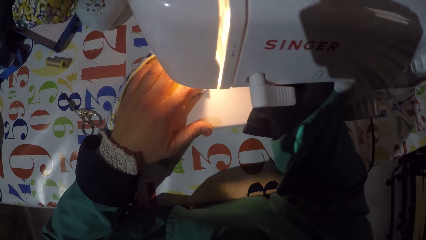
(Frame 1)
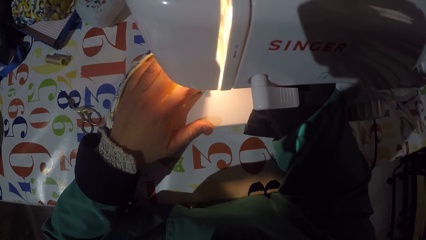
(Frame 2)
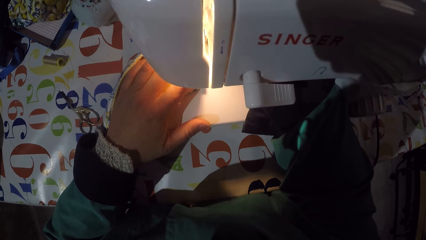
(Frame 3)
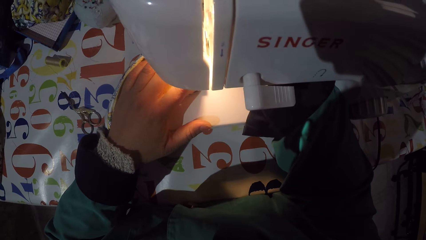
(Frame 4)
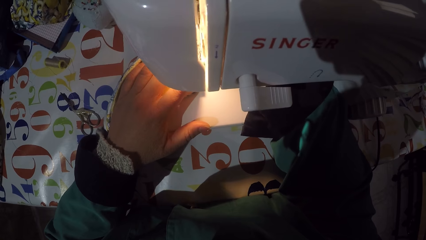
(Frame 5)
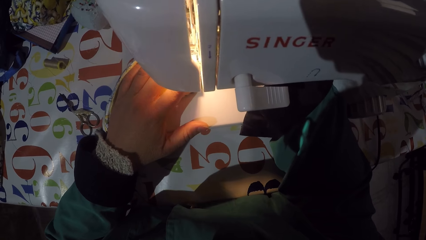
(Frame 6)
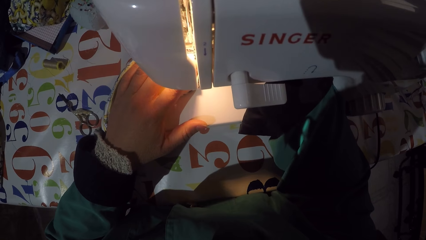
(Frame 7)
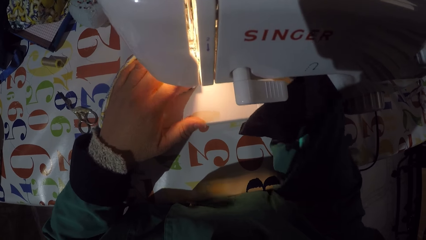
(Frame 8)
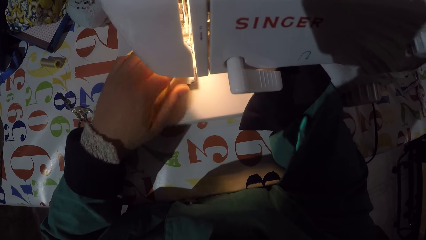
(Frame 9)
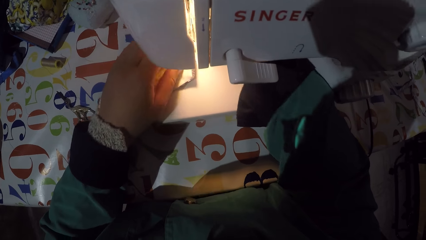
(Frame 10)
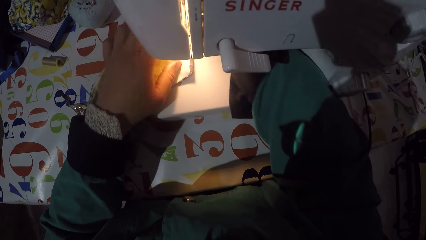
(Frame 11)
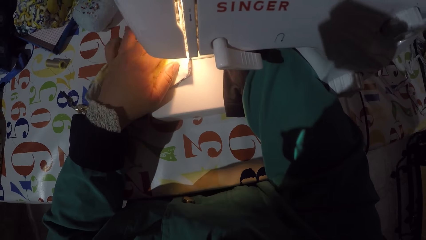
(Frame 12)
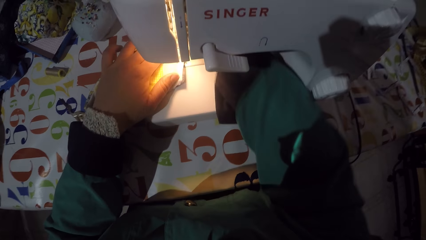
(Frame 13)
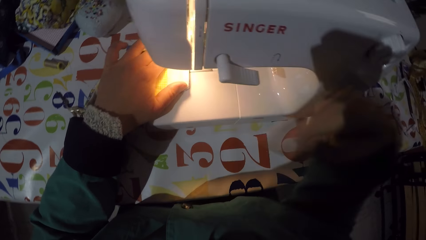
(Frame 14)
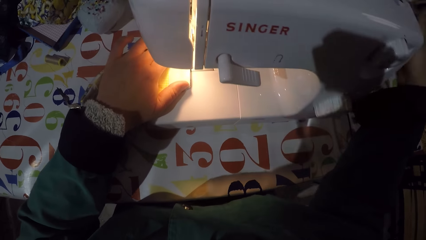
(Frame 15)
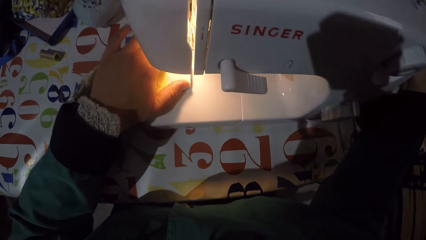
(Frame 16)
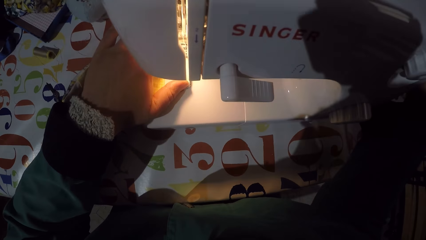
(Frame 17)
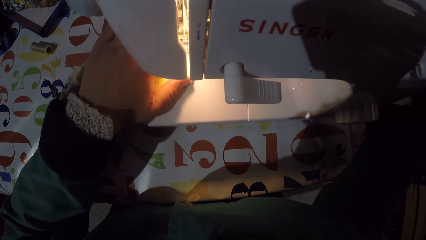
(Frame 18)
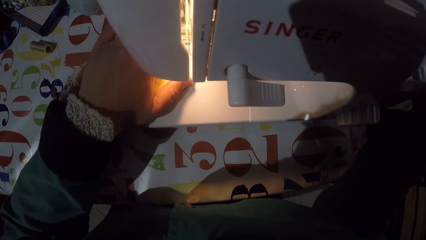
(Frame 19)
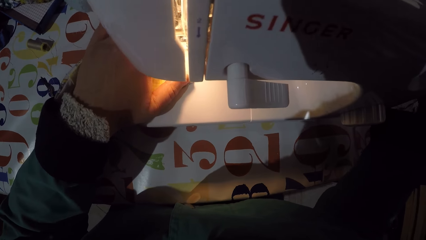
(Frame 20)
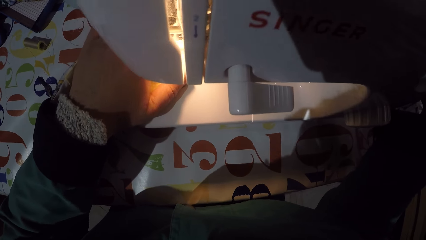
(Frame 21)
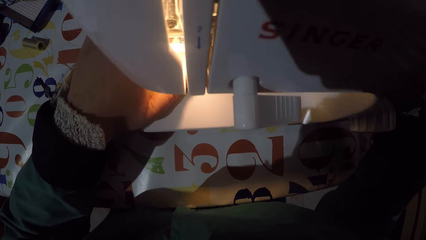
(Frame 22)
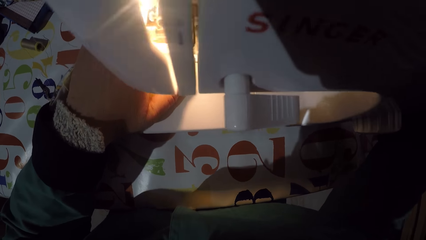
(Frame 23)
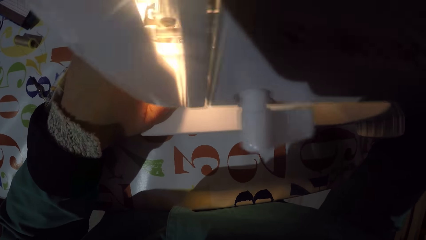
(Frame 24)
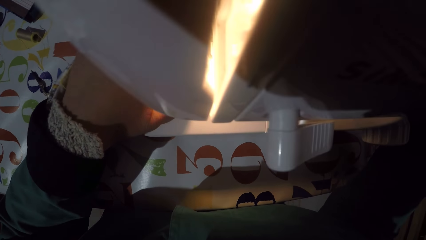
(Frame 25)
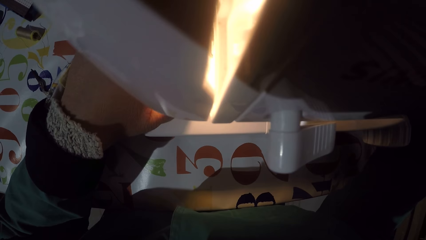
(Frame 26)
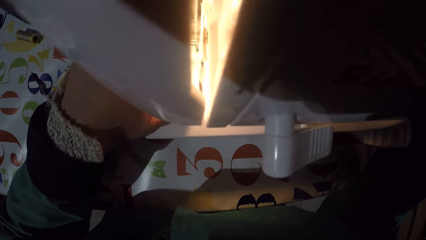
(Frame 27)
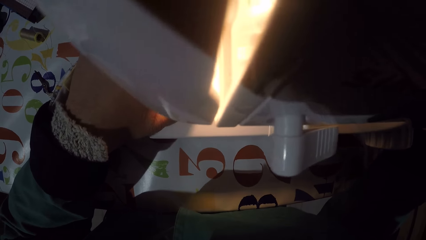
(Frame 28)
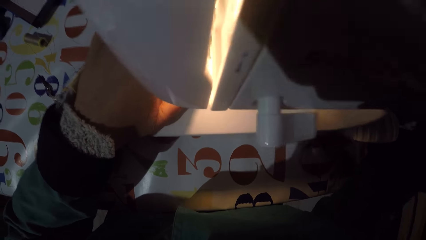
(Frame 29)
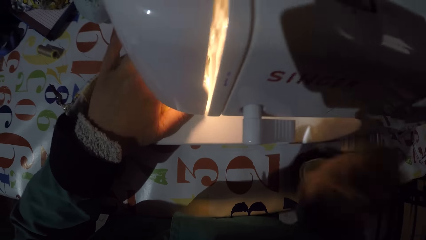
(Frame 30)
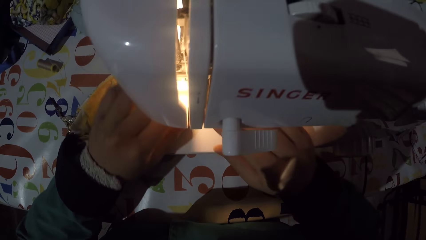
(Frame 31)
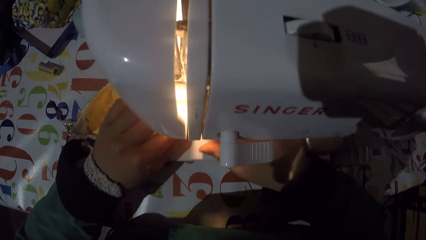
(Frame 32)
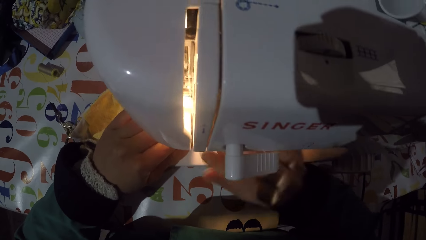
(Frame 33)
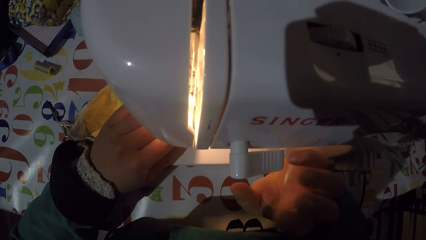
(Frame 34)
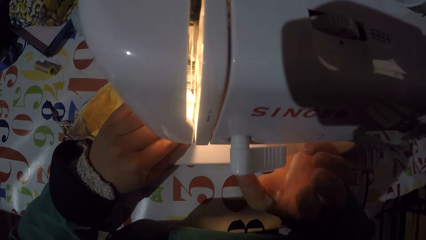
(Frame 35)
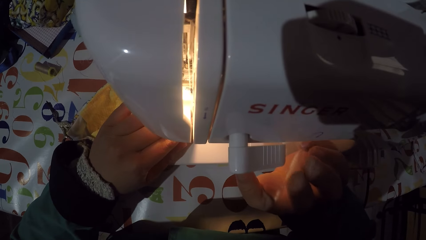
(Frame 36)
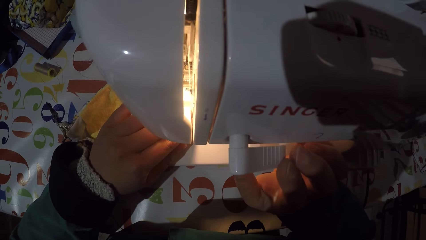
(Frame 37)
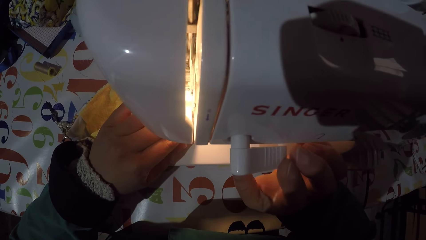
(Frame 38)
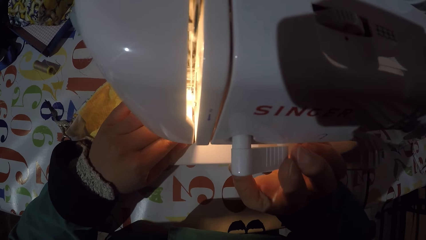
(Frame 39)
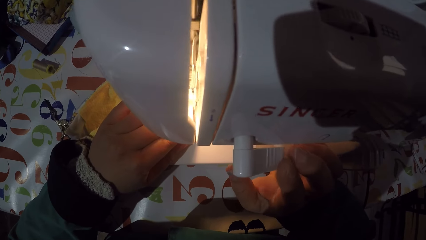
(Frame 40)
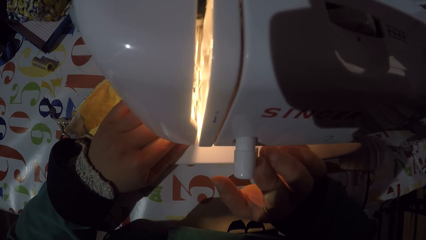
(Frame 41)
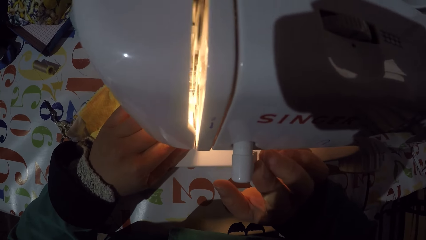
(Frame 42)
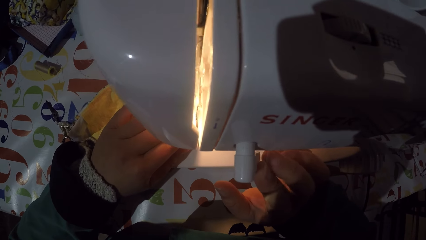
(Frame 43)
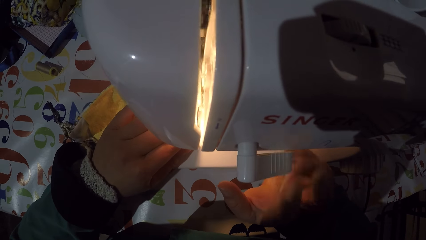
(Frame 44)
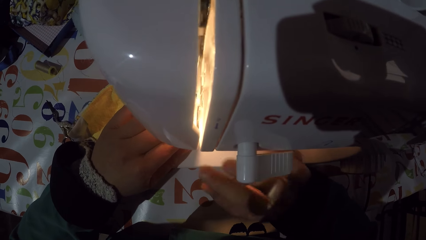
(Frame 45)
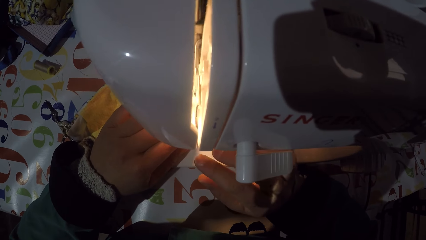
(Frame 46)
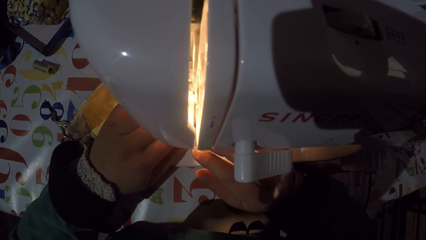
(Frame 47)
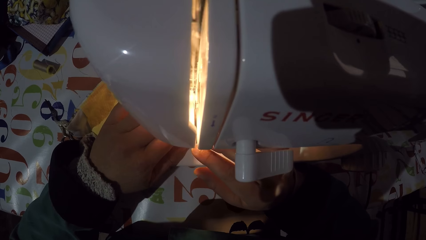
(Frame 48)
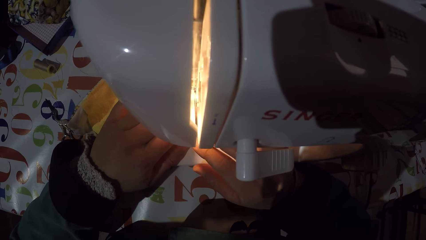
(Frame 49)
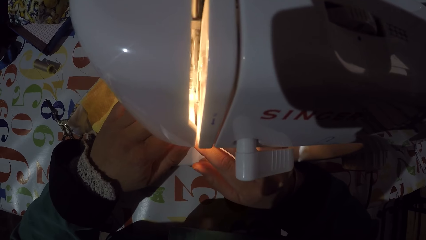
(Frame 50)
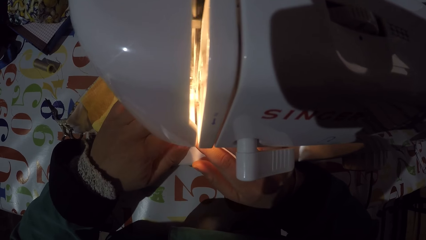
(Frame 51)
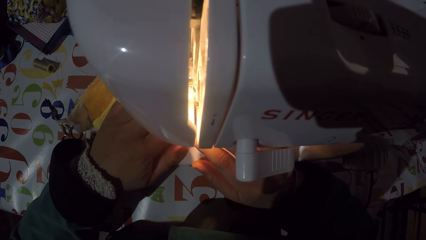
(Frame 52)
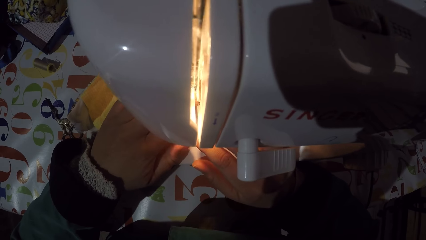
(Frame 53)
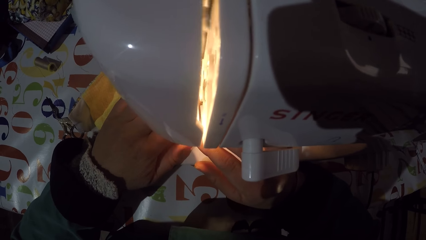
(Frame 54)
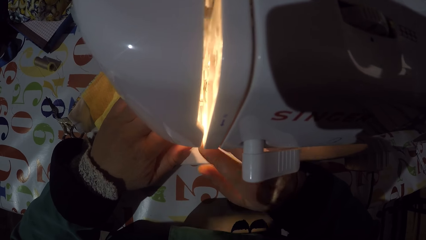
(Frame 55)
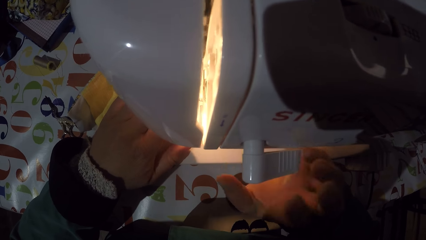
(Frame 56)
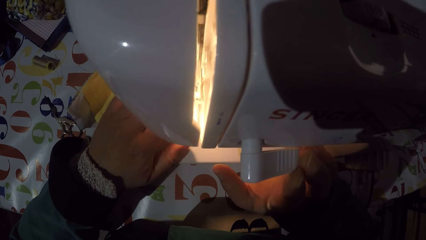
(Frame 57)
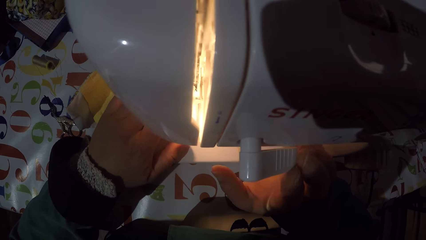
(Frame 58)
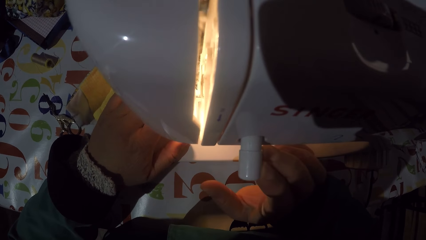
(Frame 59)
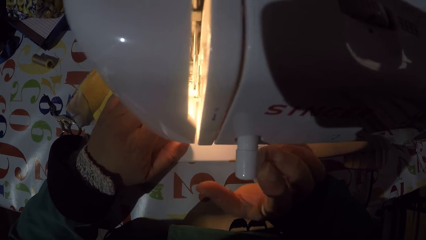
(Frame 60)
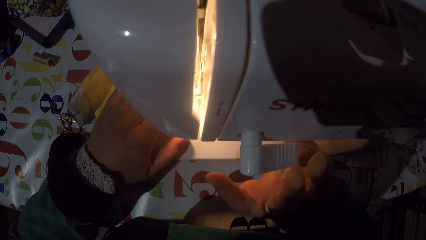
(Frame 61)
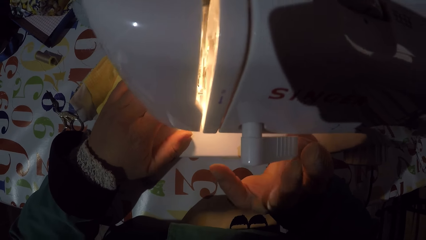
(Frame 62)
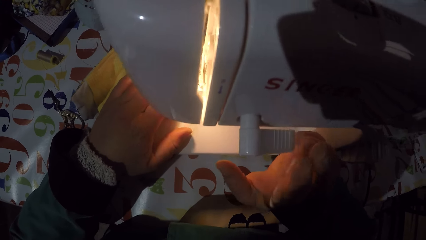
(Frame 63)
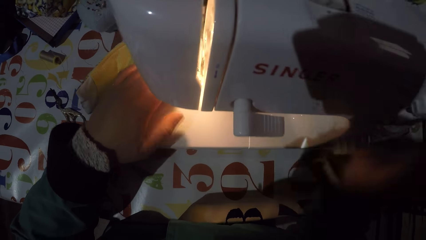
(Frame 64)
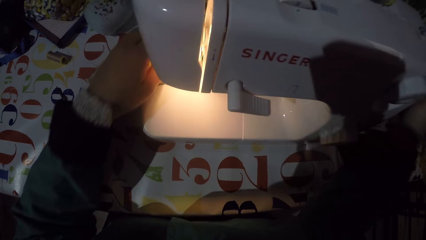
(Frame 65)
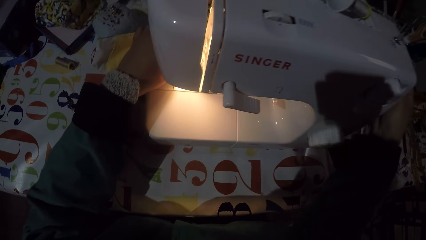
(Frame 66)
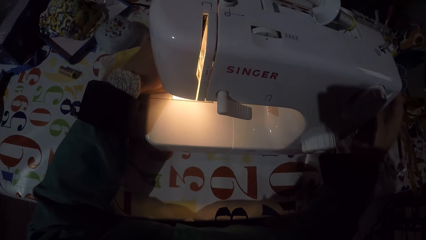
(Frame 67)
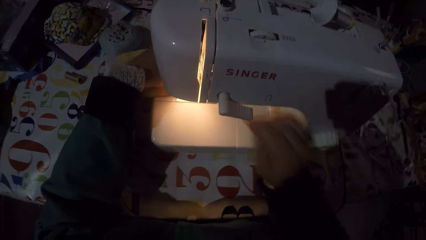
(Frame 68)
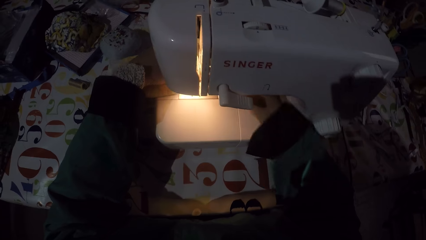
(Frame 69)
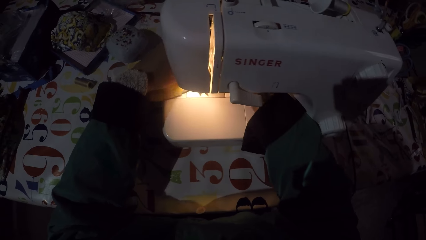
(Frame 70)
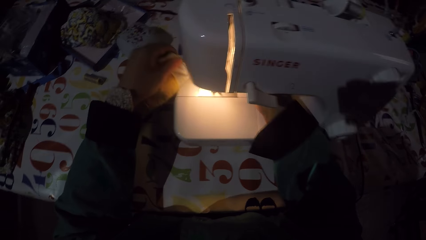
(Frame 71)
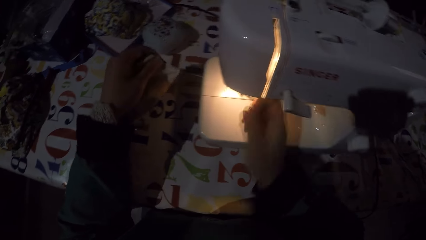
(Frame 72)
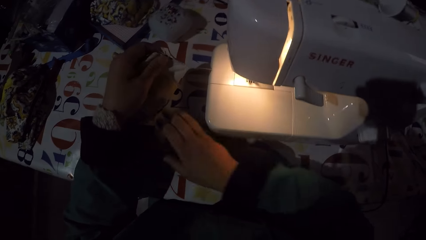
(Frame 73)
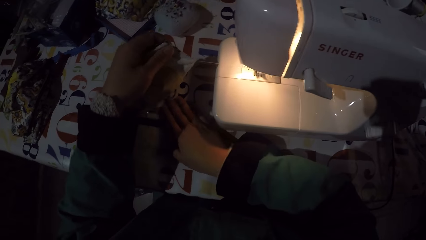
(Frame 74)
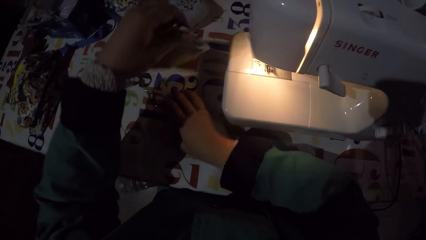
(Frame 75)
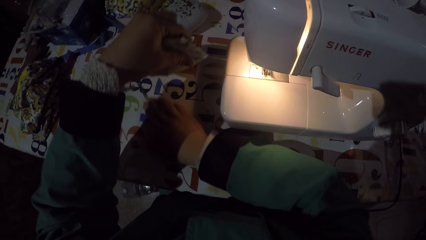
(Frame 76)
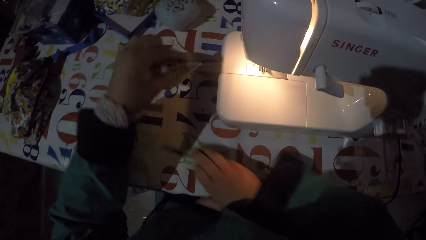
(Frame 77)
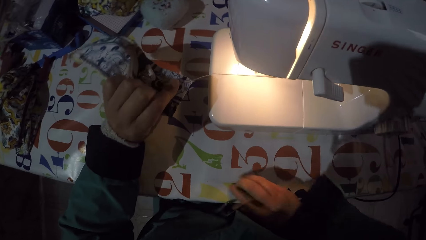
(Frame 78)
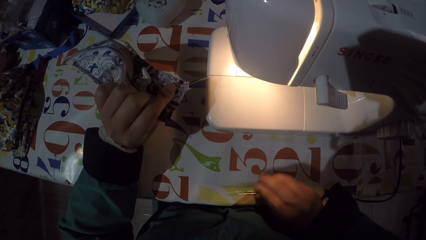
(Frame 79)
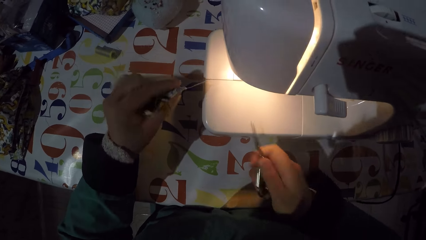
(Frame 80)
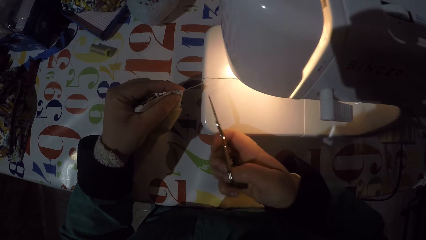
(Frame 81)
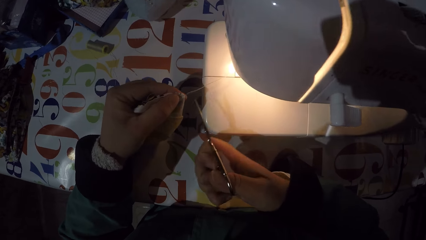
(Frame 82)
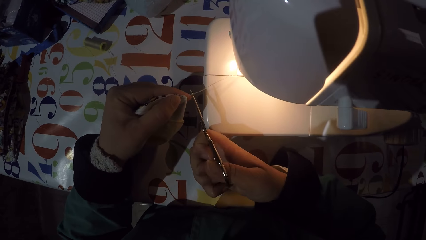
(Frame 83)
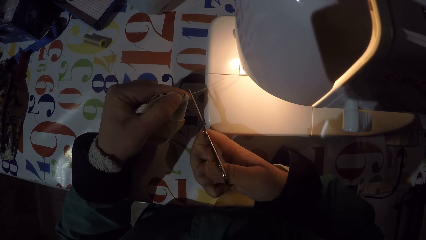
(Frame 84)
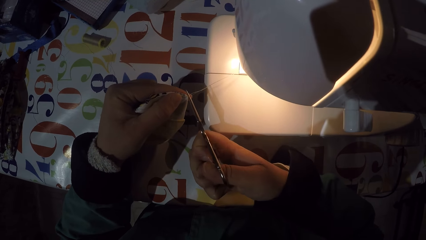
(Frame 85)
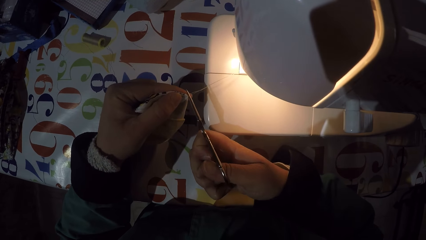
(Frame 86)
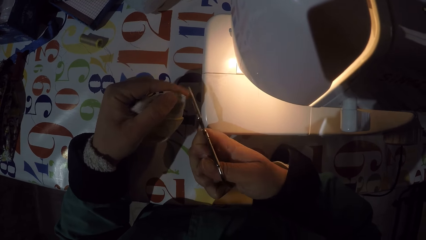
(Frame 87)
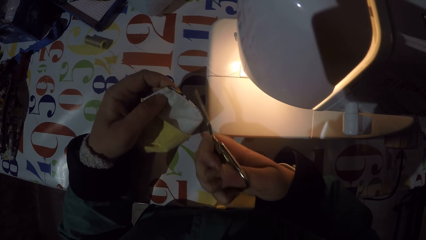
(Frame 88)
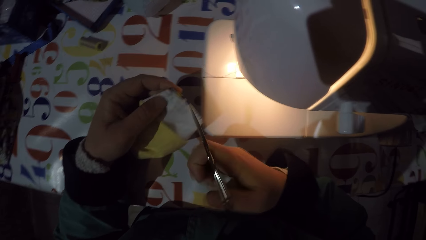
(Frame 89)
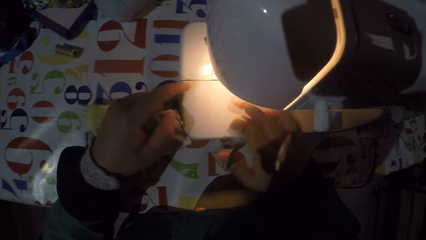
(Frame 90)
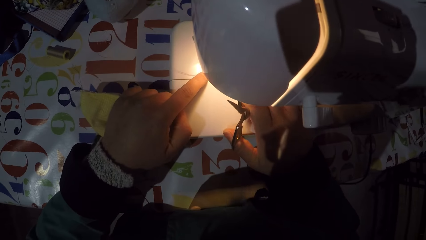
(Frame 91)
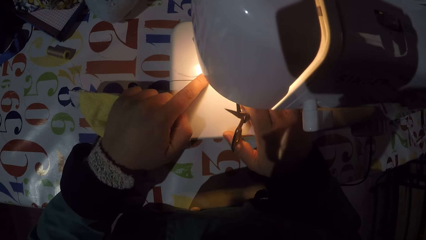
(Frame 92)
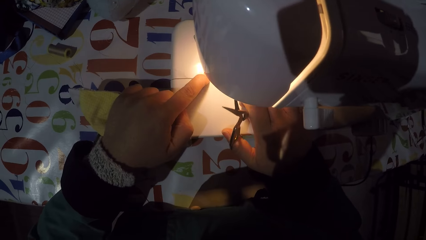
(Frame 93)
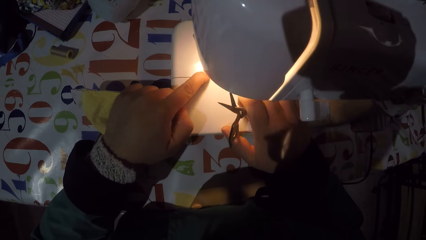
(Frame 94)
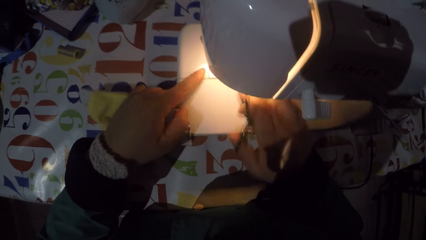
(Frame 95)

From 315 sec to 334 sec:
The camera wearer pushes a mask or piece of cloth underneath a needle. They adjust a balance wheel. They sew the piece of cloth with the sewing machine. They turn on the sewing machine. They sew the mask. They turn off the sewing machine. They adjust the balance wheel. They take the piece of cloth from the sewing machine. They hold the piece of cloth. They take a pair of scissors from the table. They cut threads from the piece of cloth with the scissors.
